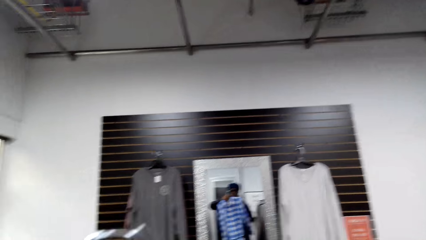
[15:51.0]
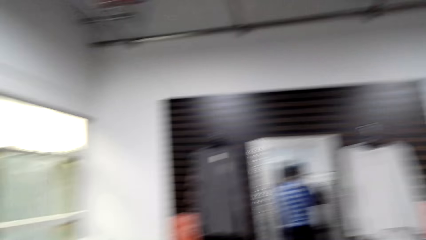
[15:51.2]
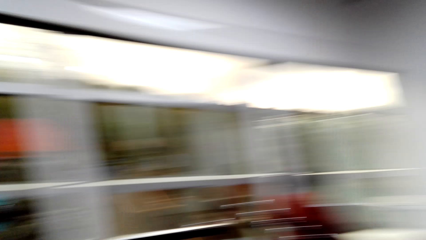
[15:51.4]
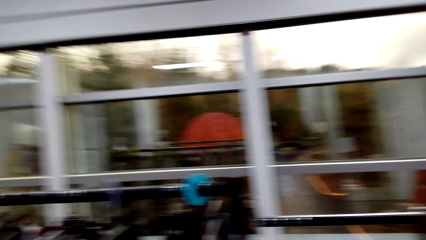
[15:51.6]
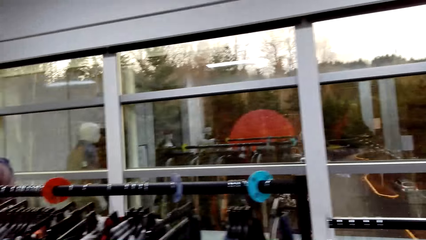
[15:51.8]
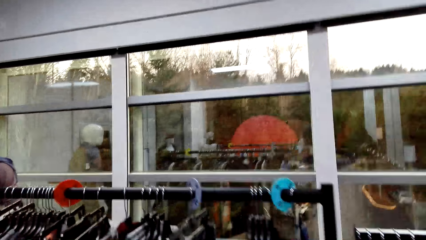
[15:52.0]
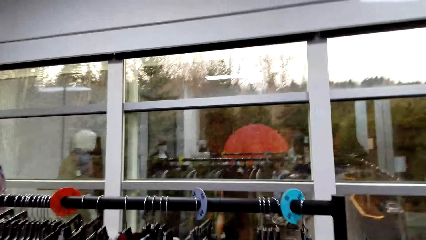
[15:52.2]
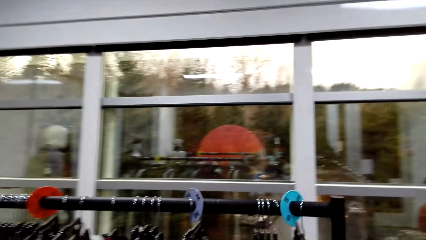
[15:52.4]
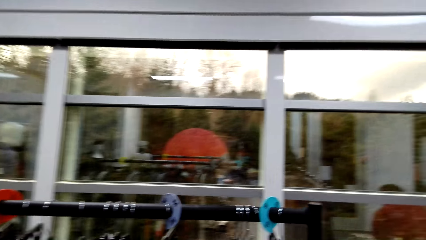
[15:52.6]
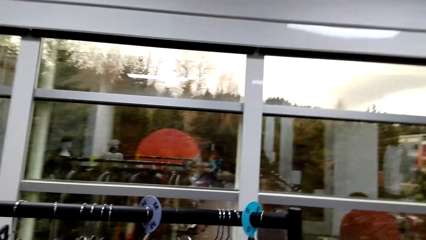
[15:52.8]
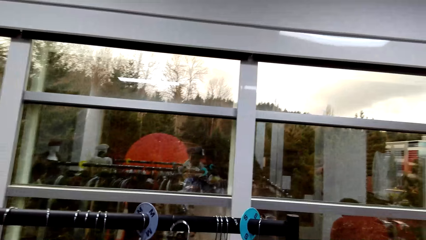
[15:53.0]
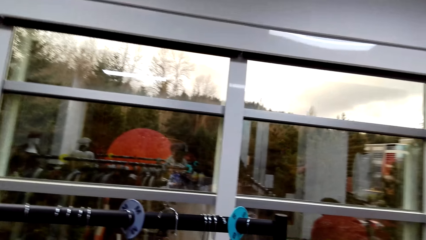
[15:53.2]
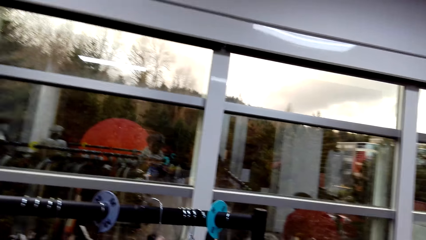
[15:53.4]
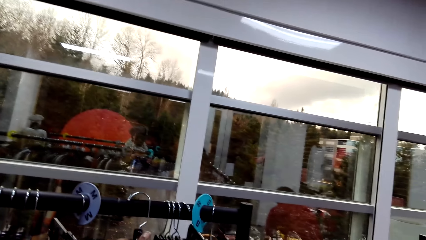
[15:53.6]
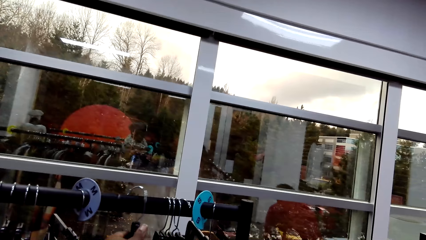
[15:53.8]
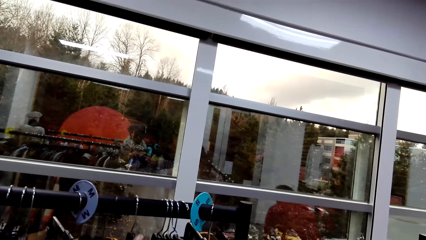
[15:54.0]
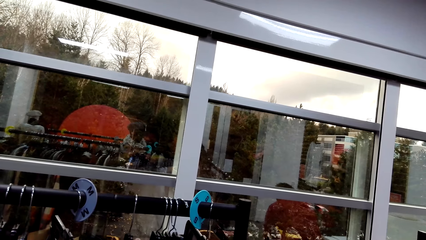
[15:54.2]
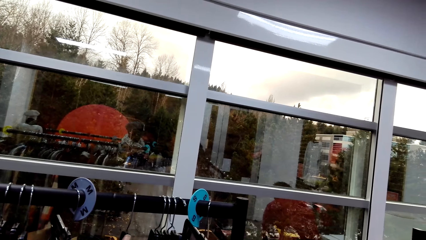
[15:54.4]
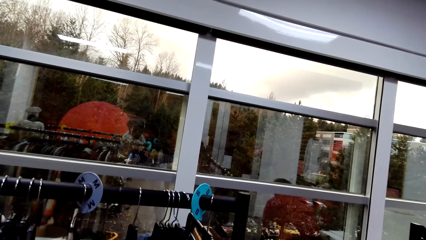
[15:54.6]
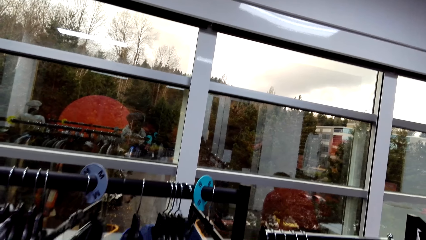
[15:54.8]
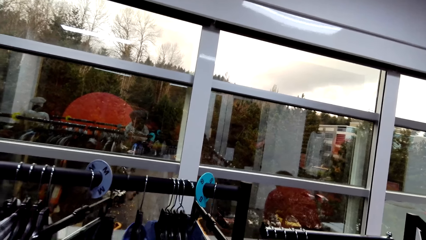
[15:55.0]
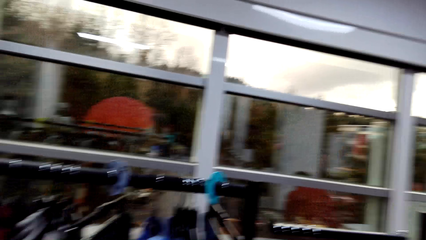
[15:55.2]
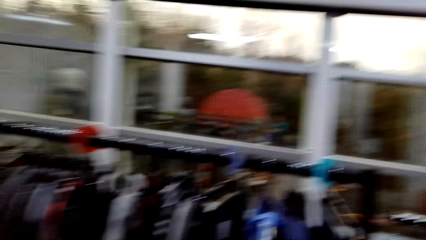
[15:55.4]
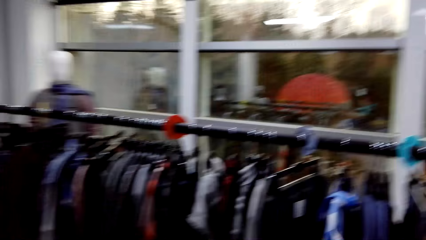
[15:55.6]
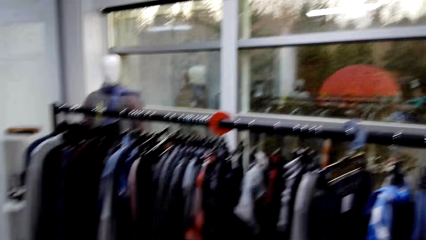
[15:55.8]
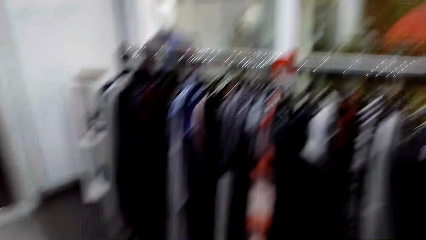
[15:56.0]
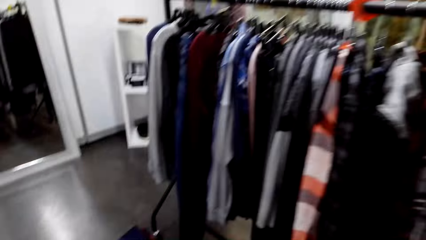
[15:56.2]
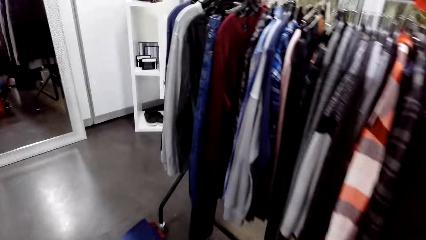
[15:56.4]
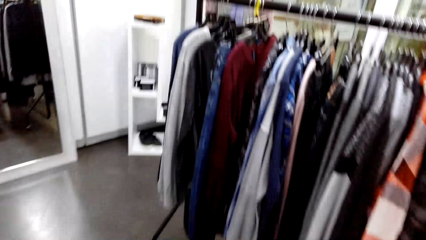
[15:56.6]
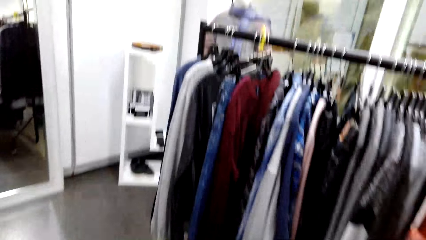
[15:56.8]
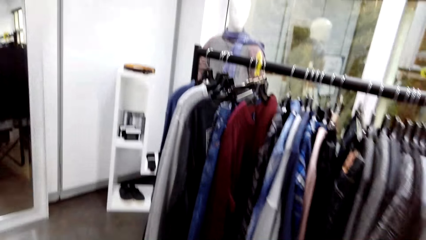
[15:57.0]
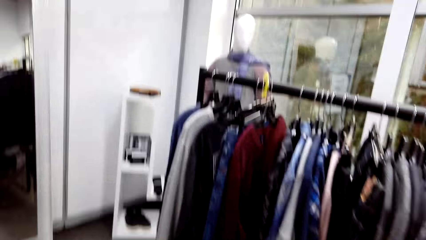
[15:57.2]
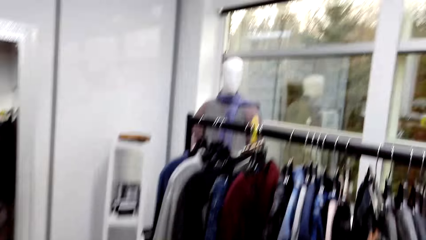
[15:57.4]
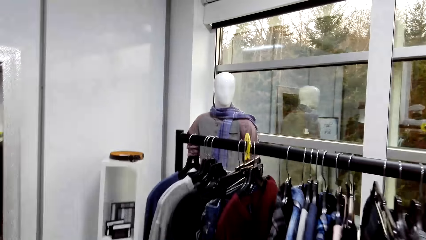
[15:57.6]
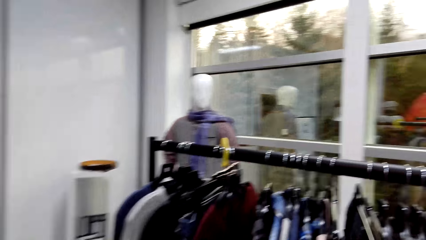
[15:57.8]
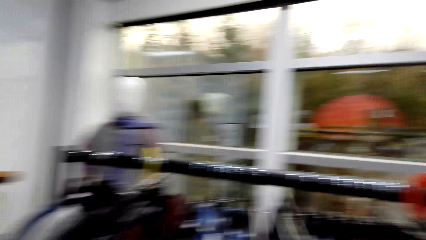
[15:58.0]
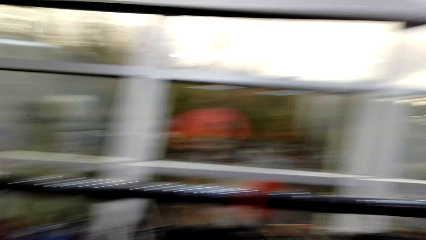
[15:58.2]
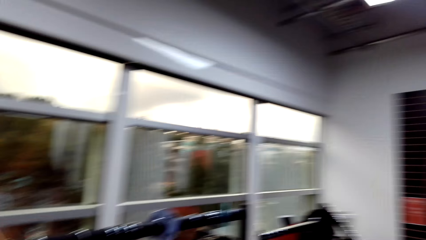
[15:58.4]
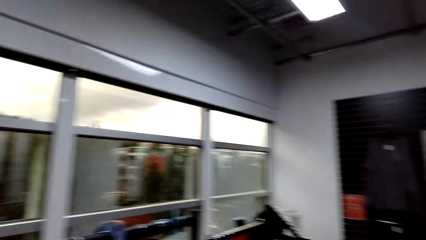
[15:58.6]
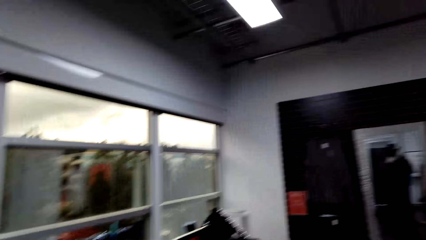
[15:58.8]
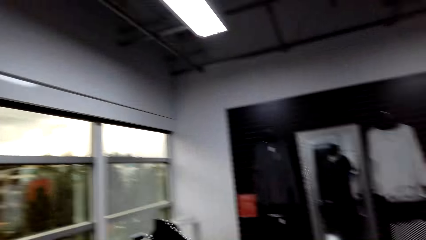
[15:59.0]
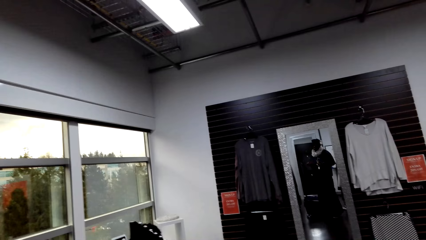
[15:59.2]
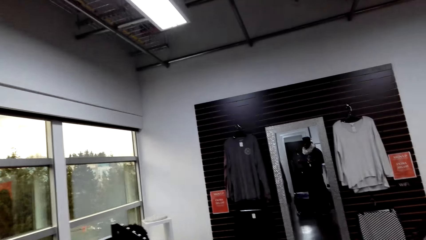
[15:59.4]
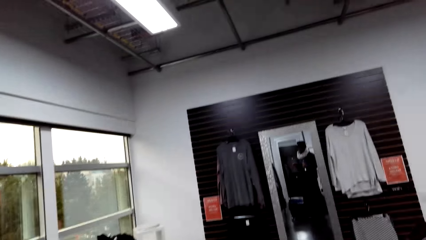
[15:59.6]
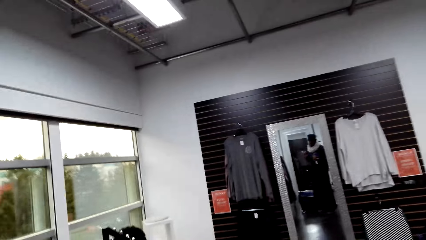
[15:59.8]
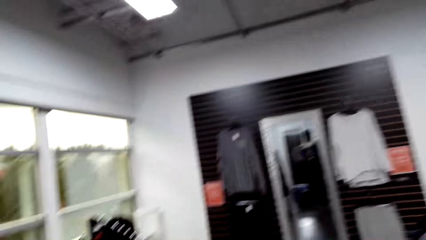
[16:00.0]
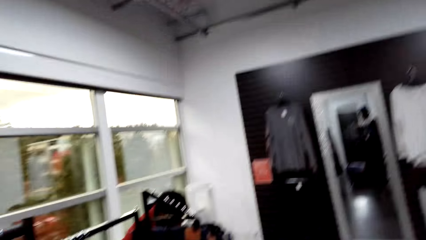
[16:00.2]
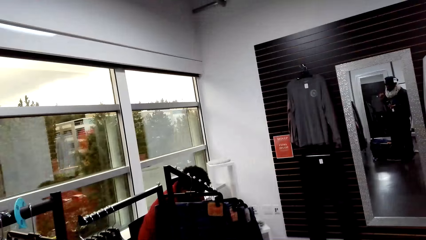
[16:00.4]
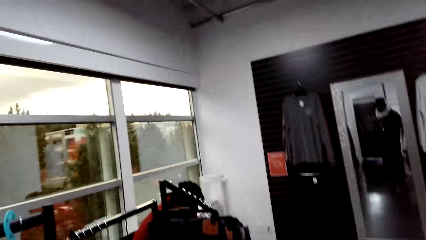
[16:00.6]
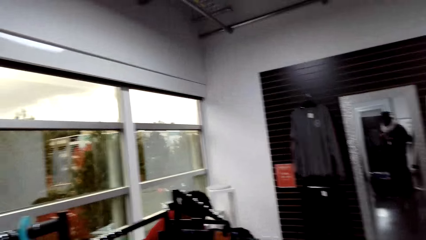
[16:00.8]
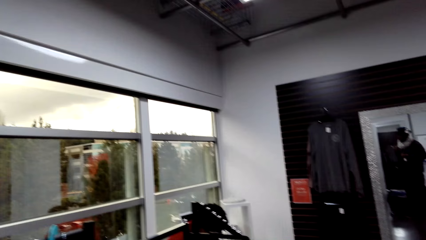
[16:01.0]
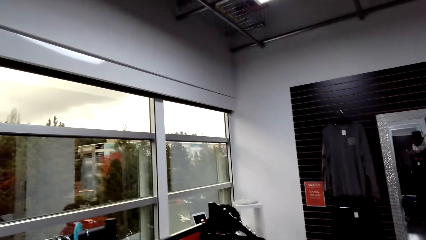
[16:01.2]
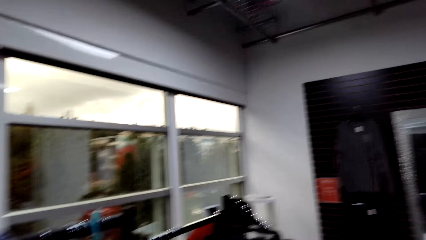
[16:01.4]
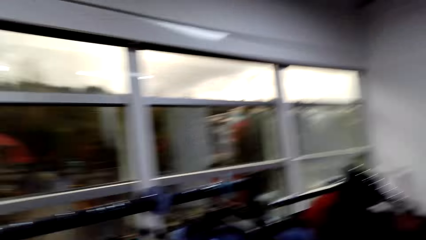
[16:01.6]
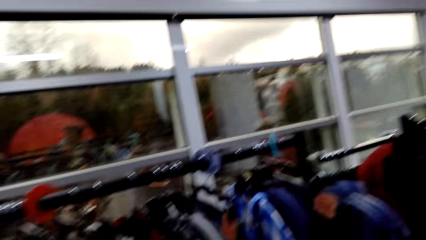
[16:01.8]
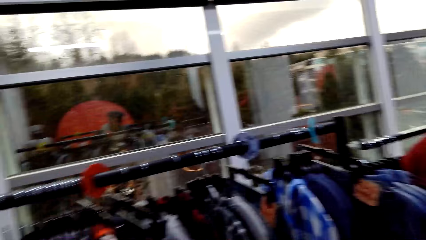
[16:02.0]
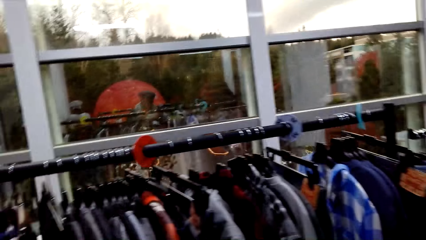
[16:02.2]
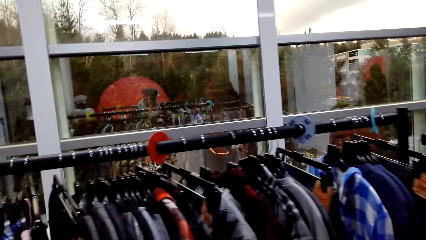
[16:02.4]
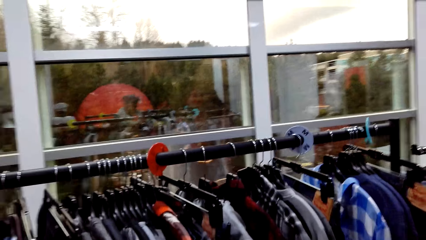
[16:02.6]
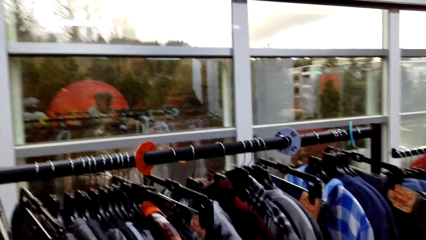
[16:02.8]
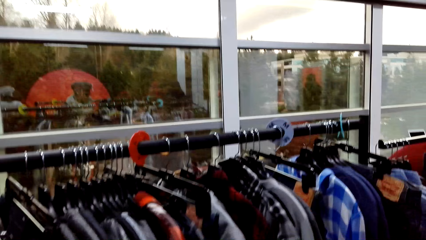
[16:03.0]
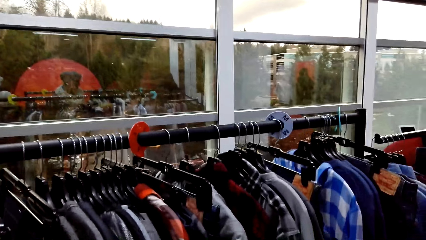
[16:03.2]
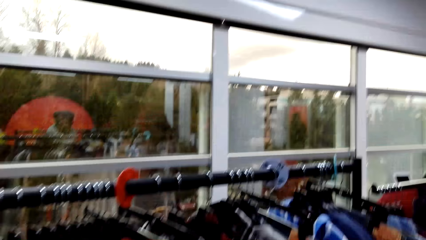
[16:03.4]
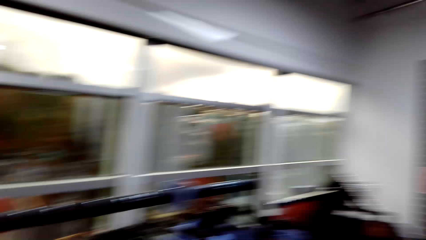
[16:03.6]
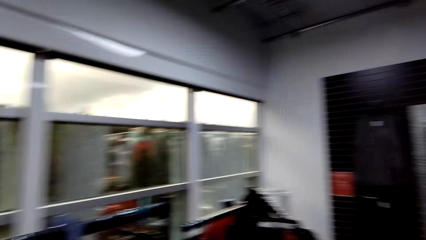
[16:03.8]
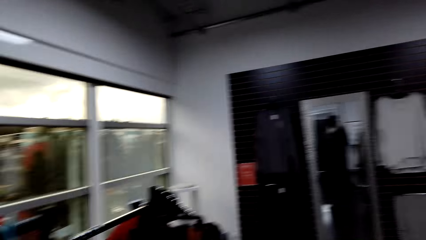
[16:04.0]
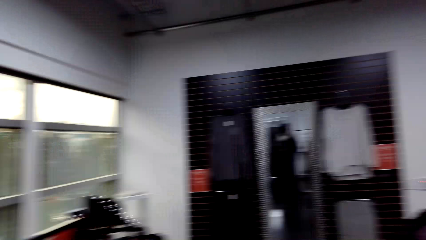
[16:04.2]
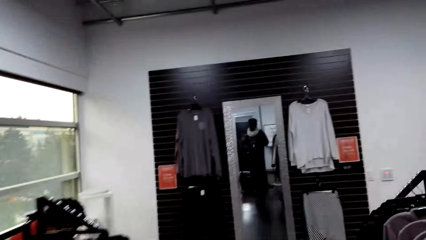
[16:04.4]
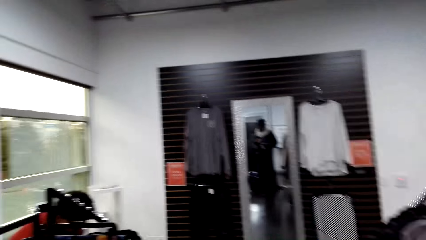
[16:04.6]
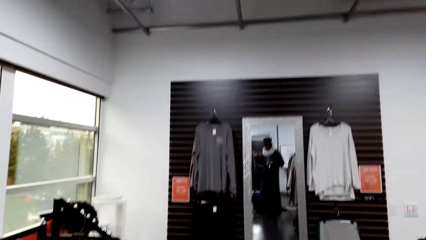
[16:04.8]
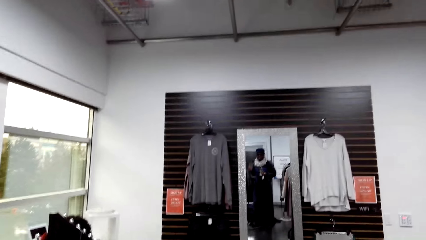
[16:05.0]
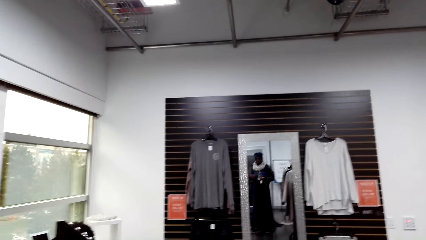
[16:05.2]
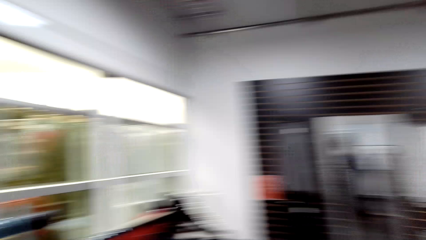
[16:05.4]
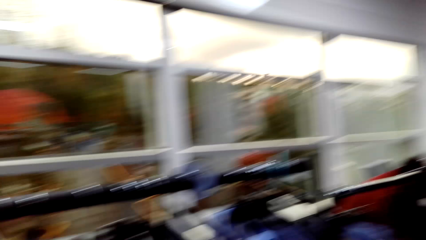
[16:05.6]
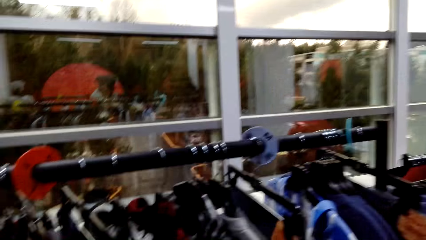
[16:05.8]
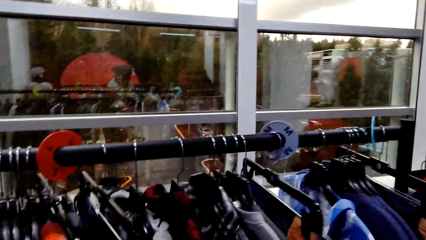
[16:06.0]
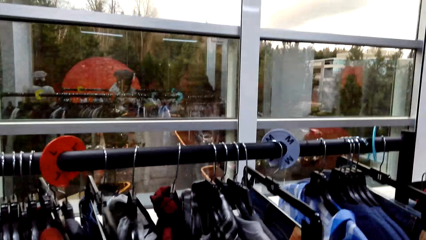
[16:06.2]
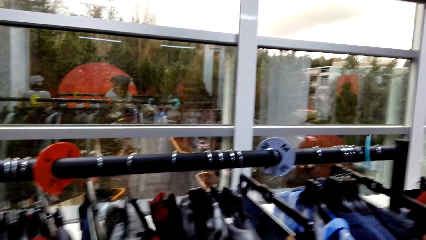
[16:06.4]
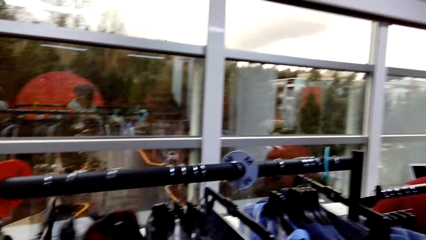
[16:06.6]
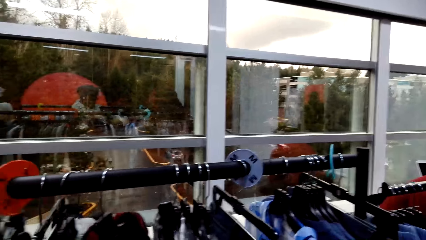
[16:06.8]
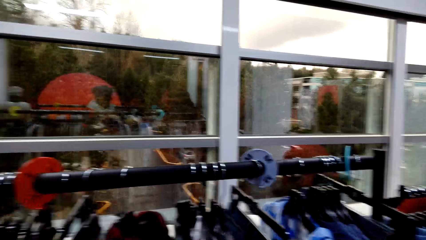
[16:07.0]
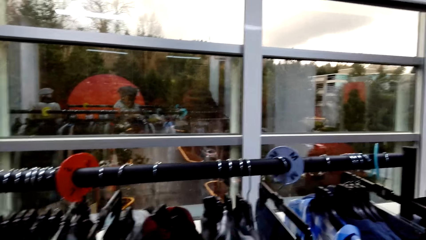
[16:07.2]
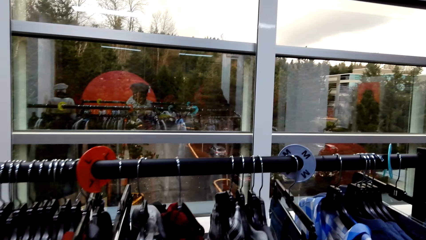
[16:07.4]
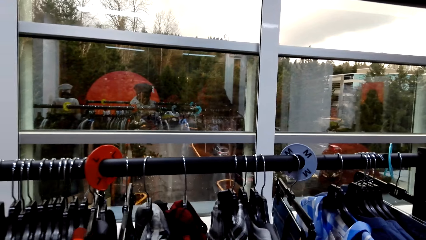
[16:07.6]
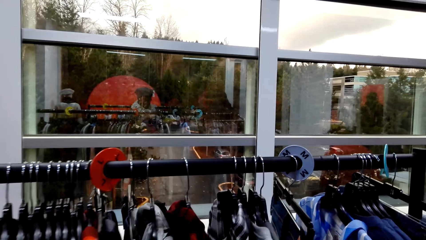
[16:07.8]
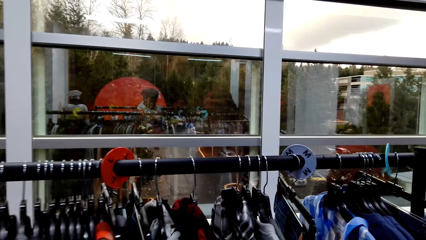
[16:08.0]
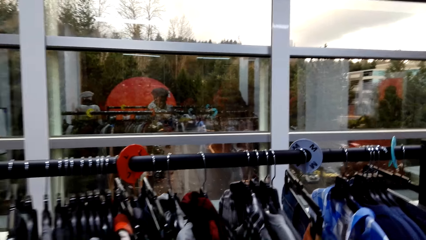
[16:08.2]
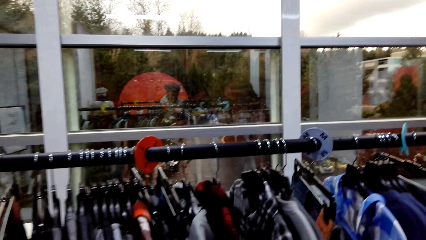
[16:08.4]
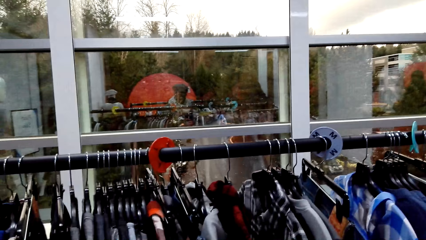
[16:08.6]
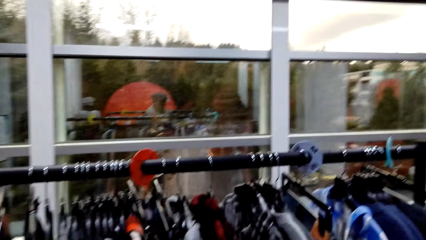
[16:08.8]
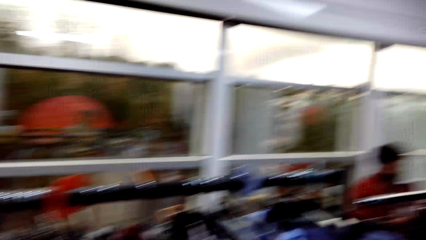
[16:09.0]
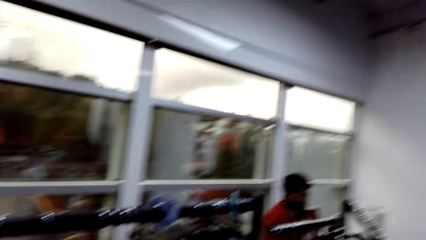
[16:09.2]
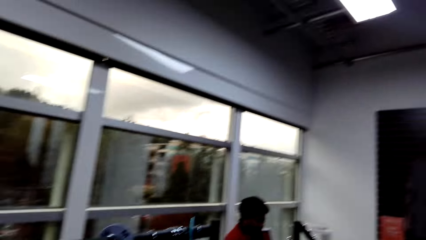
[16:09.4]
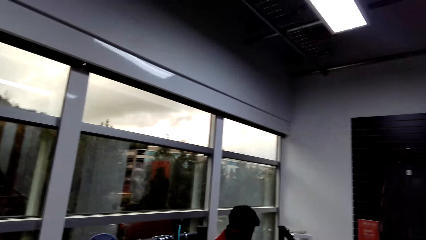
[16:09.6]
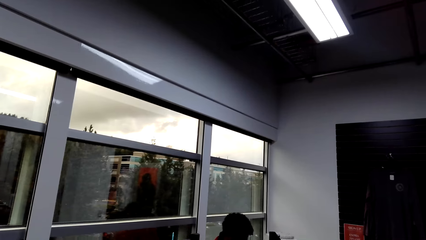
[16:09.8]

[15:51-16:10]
The camera wearer looks around the clothes store. They move clothes in the clothes store.
